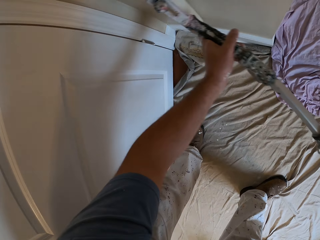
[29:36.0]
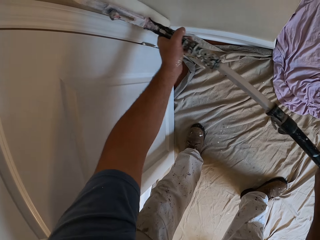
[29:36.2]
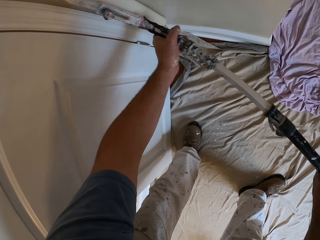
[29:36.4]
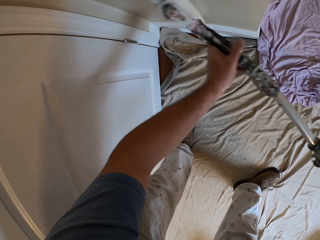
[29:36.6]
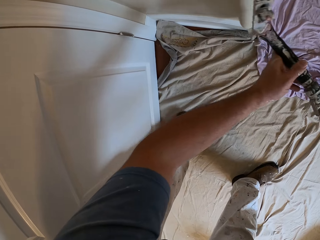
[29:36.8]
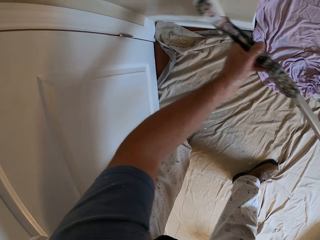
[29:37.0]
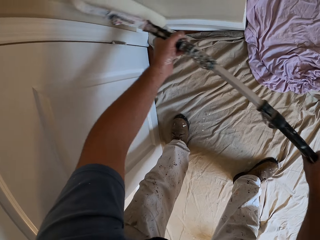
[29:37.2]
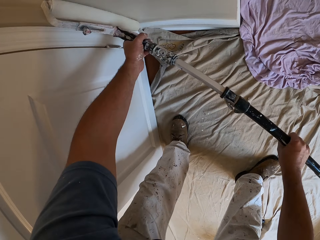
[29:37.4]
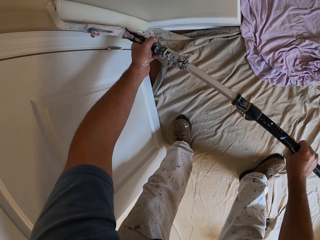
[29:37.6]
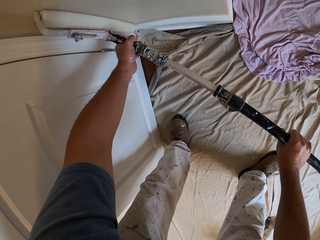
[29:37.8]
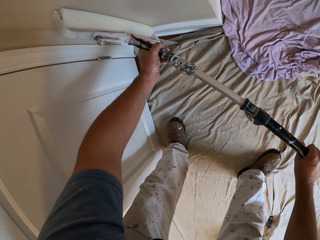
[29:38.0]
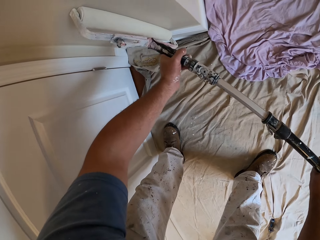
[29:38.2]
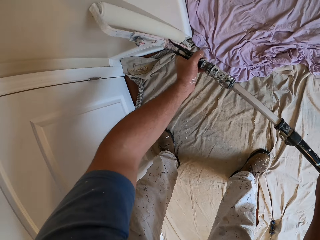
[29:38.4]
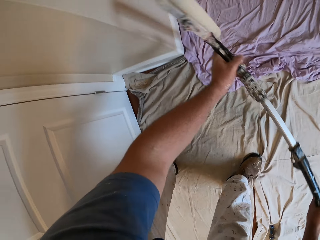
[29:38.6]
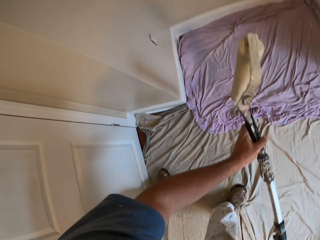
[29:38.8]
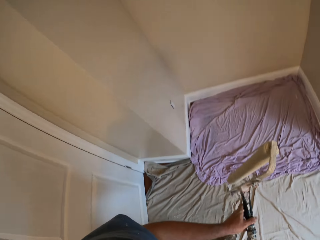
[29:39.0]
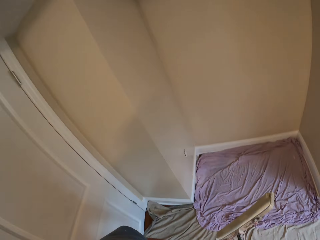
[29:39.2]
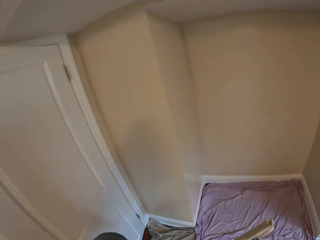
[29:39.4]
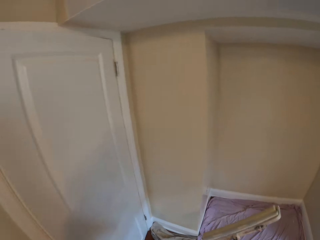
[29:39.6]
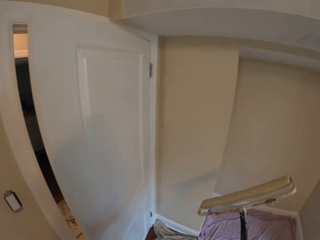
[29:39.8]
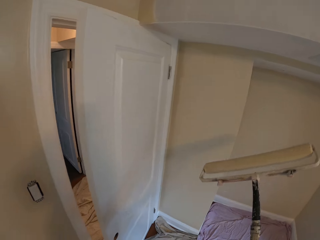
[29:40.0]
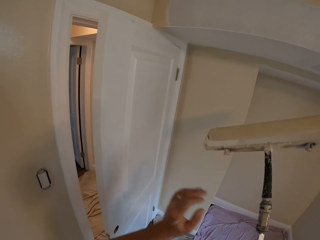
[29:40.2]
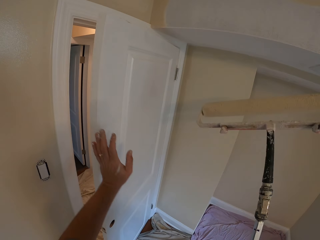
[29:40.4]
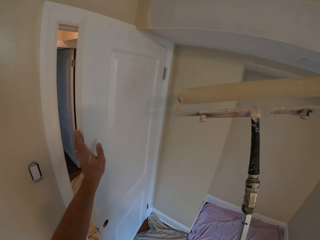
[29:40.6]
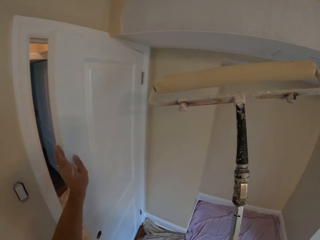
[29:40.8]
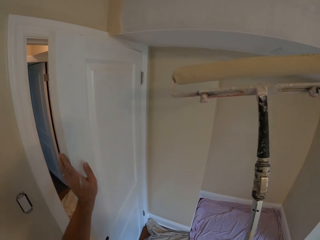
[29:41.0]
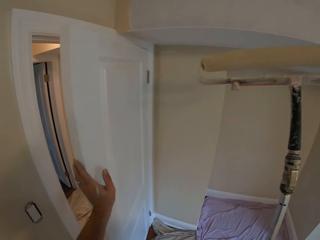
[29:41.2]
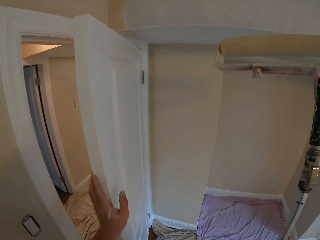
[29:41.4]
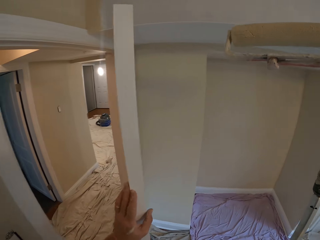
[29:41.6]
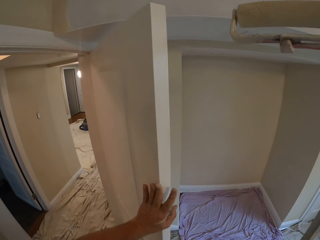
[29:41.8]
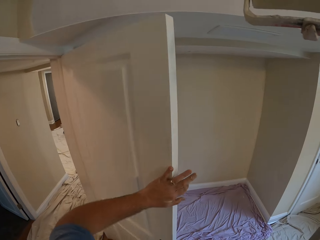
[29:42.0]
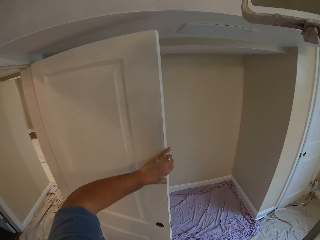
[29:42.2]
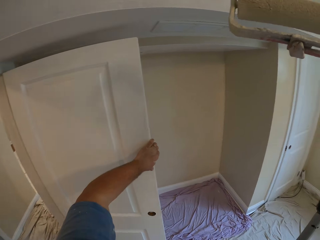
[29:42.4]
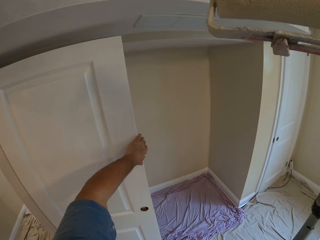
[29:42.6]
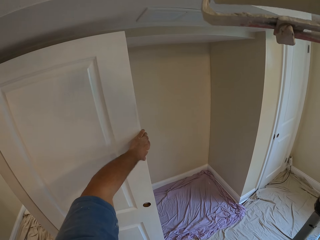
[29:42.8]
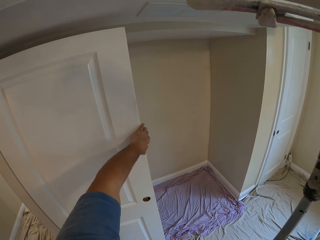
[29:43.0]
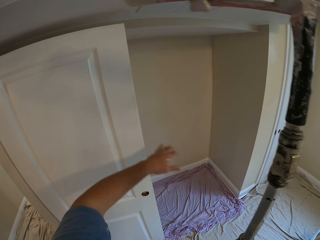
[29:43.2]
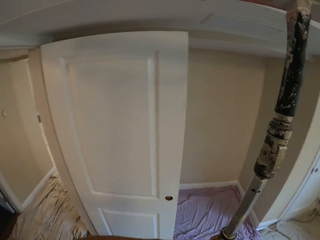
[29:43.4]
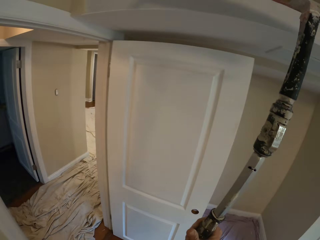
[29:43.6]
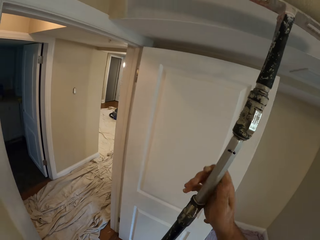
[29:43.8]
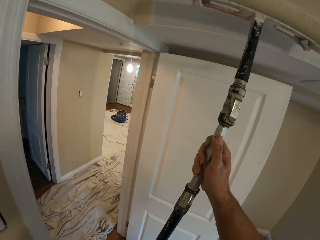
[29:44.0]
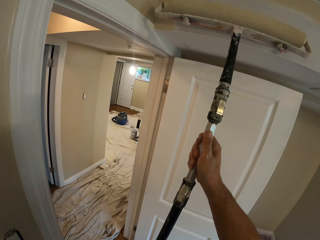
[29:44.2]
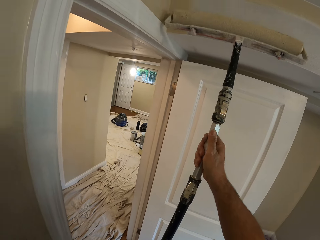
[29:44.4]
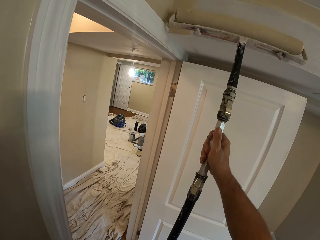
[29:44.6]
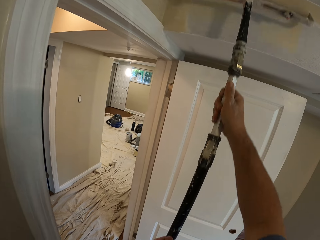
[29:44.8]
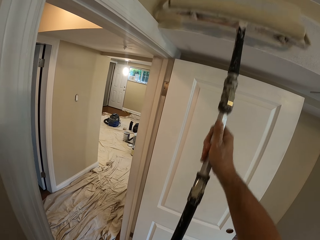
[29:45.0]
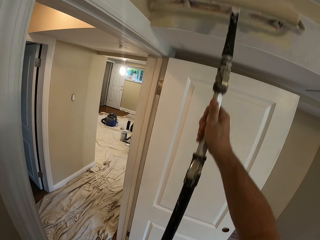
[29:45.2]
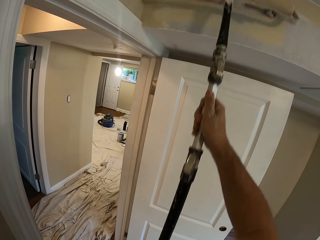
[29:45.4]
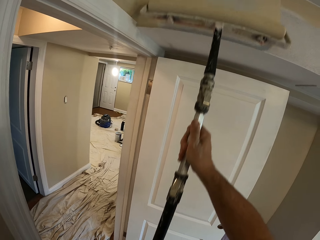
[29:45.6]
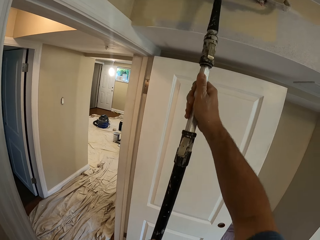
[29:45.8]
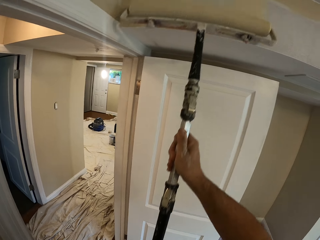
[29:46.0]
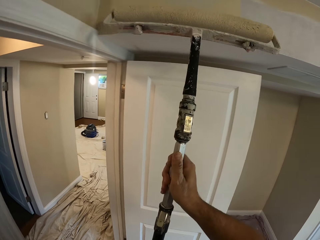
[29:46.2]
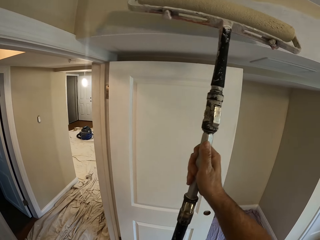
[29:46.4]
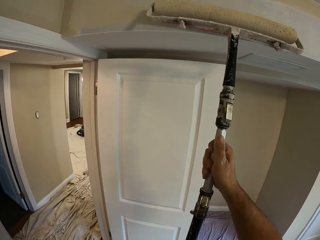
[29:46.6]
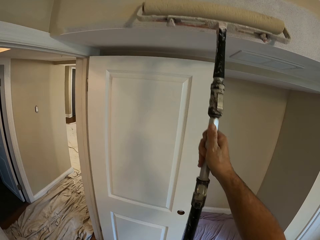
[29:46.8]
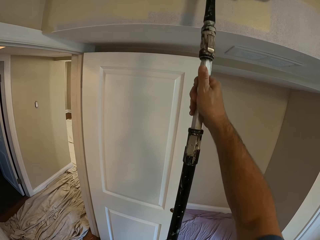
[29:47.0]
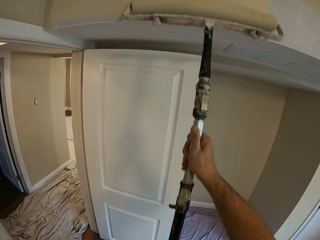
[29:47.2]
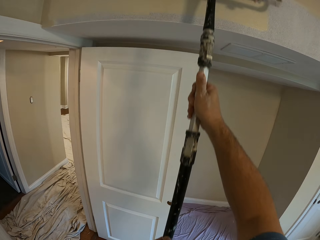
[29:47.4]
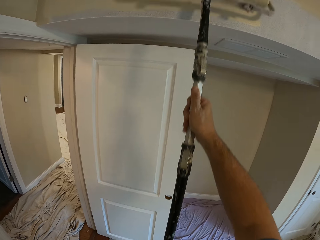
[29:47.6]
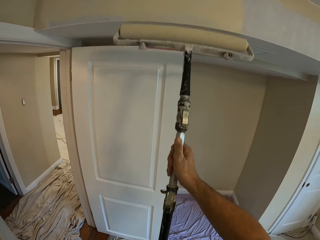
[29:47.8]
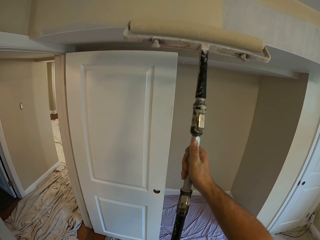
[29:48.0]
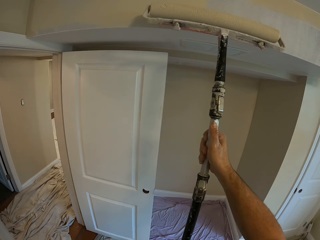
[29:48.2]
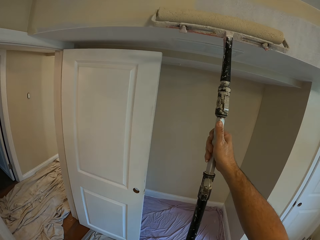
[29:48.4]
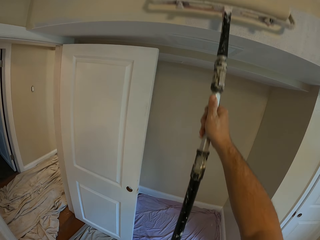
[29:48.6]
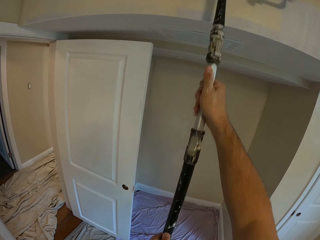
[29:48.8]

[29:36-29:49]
The camera wearer swings his hand. He removes the paint roller from the wall. He swings his hand. He opens the door with his left hand. He swings his hand. He removes his hand from the door. He holds the paint roller brush. He paints the wall with the paint roller.

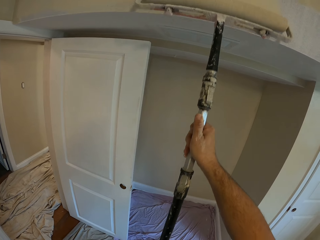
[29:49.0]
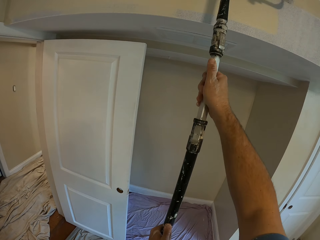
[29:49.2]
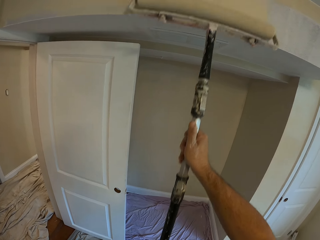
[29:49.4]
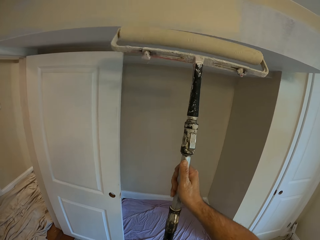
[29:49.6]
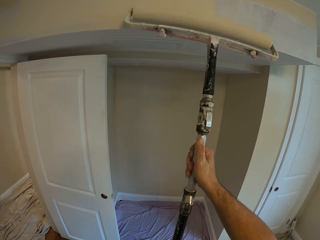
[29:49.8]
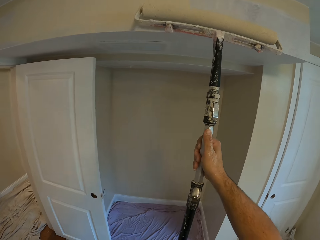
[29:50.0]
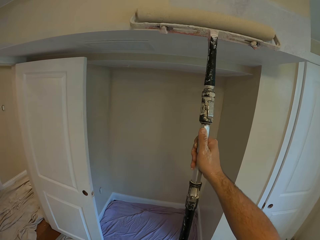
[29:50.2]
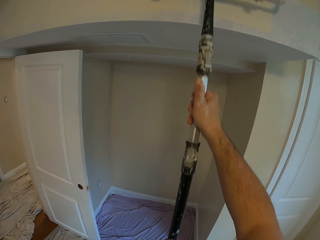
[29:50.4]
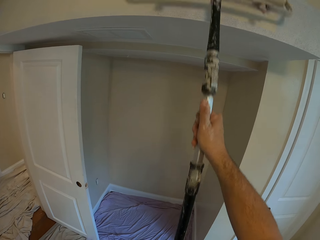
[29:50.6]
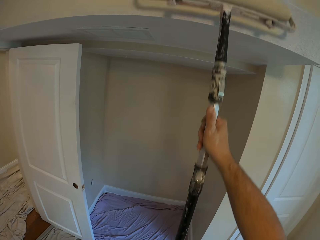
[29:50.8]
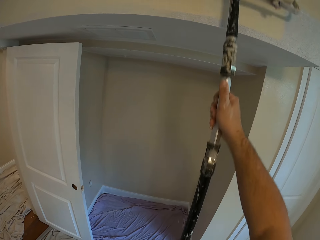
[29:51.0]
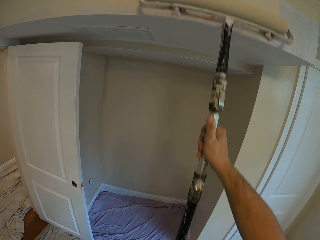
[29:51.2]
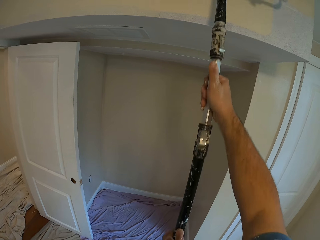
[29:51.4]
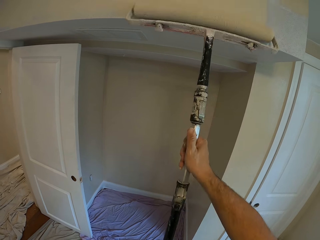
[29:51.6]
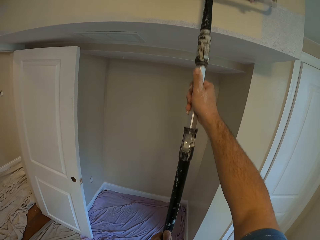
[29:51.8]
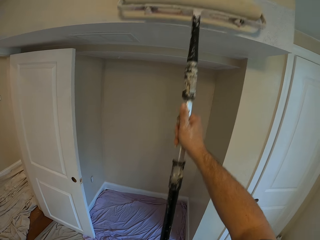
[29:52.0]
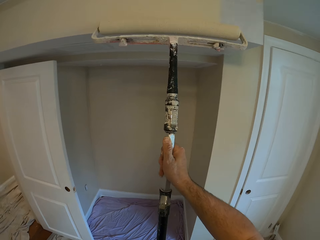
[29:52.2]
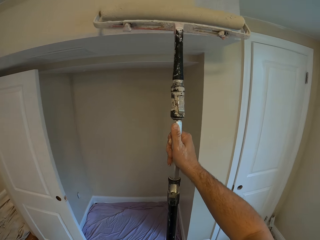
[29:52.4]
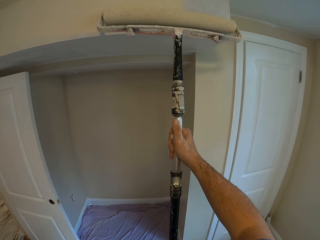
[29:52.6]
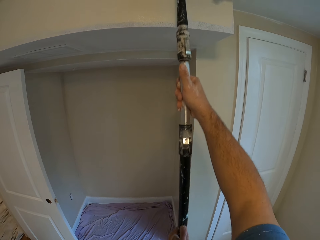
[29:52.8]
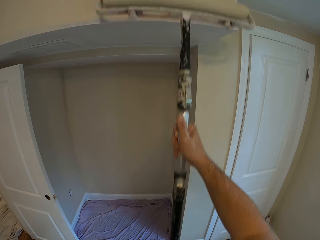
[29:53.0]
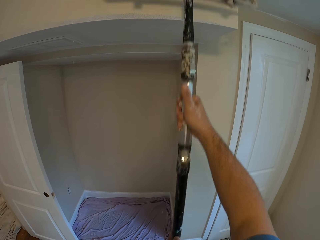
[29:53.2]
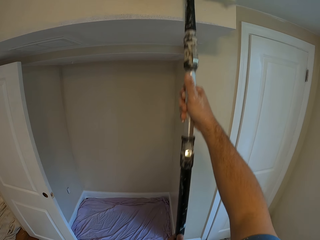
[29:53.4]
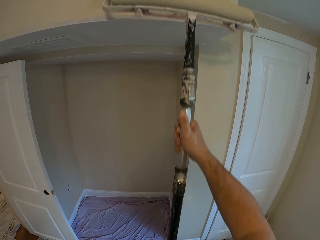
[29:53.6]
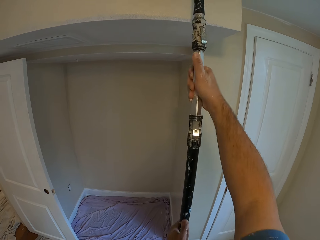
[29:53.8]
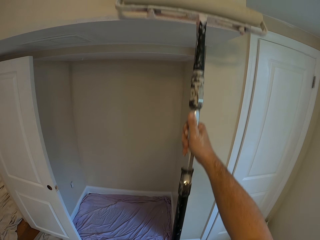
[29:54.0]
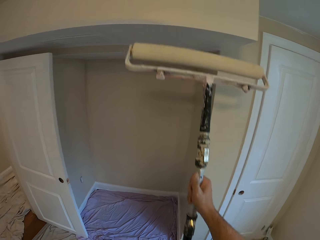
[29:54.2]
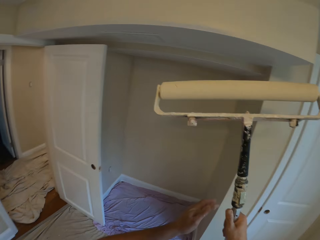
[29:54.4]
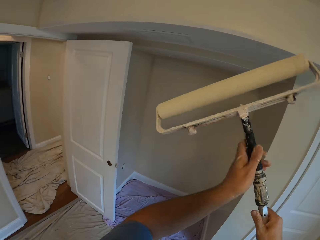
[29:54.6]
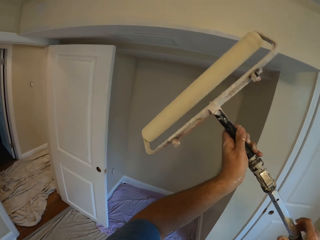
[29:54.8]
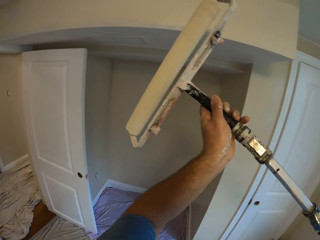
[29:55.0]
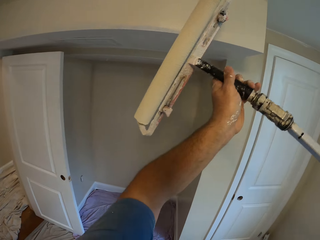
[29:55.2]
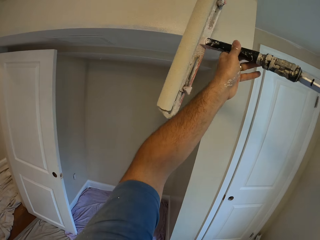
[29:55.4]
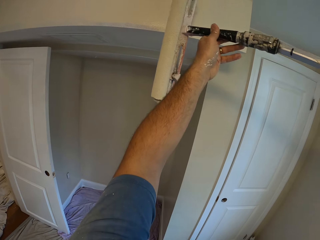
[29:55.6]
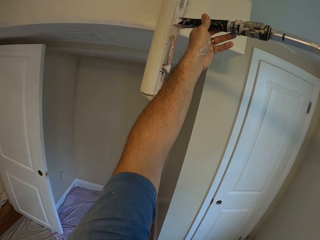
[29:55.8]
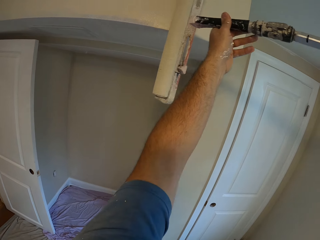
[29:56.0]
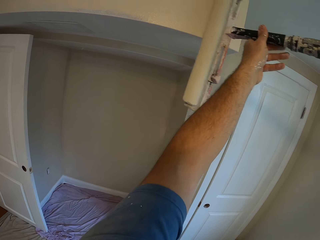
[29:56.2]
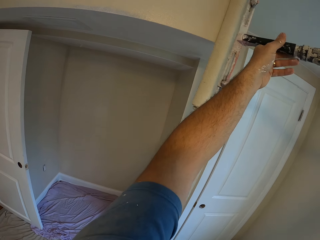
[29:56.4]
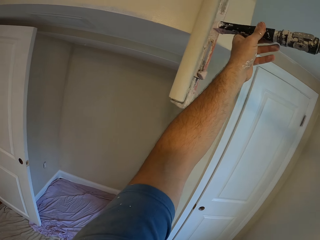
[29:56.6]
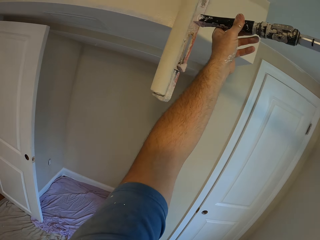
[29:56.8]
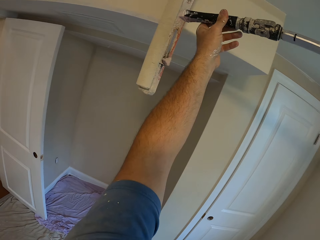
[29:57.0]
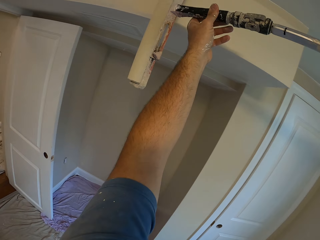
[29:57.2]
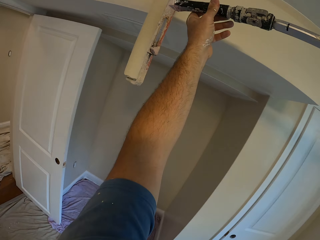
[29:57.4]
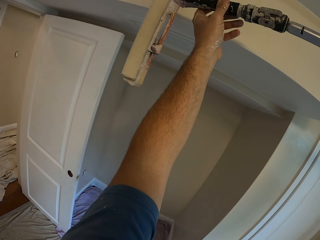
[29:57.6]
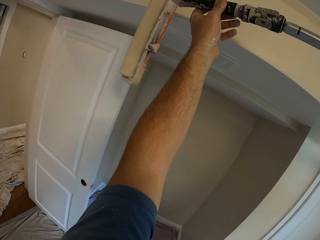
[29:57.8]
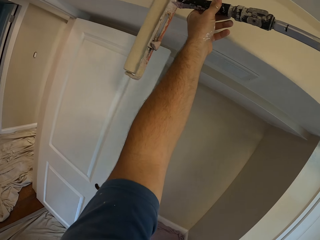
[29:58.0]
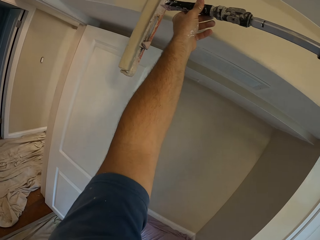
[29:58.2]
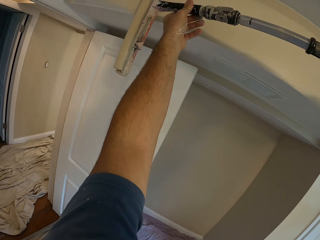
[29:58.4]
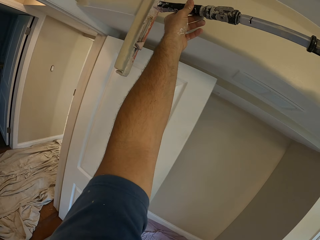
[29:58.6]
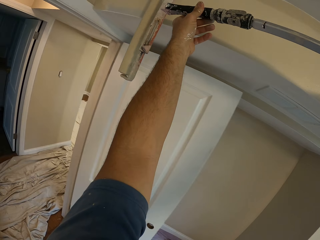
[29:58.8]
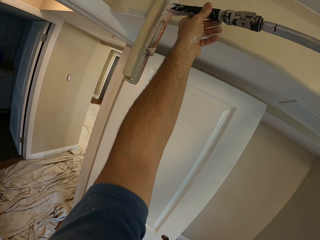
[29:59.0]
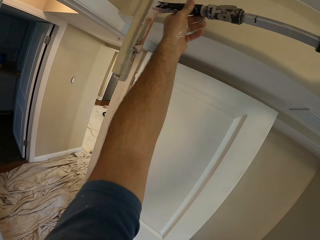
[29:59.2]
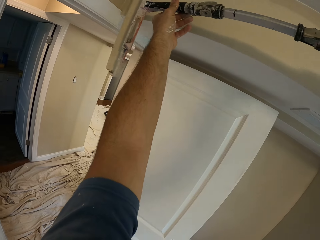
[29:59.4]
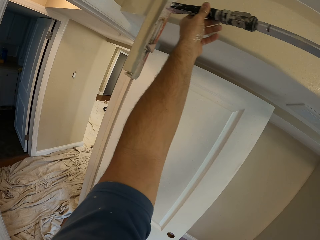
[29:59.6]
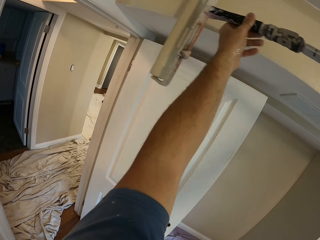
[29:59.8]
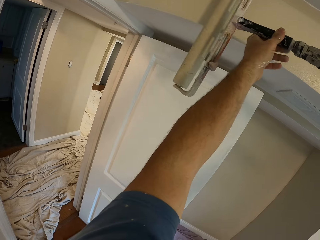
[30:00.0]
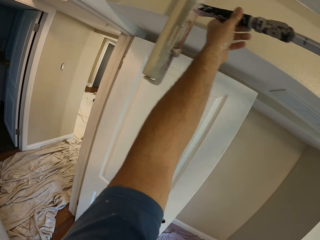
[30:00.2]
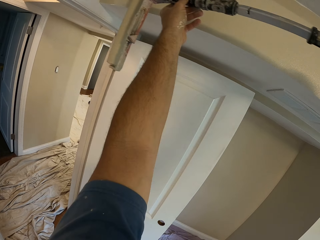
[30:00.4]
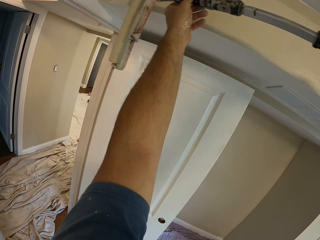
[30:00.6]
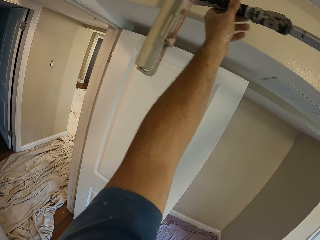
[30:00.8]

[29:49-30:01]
The camera wearer swings a hand. They paint the wall using a paint roller brush.
